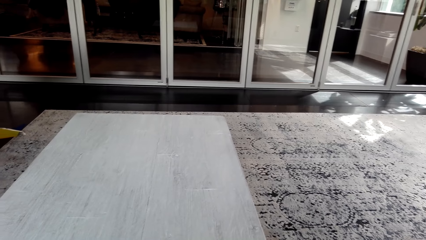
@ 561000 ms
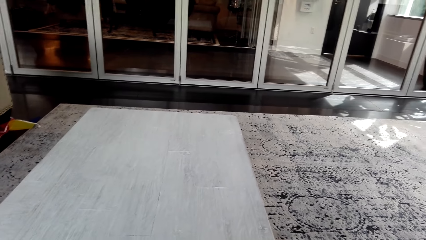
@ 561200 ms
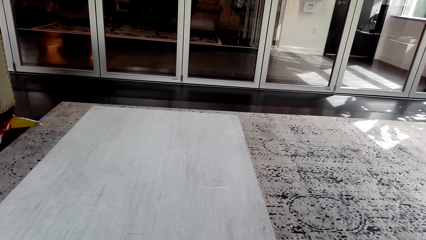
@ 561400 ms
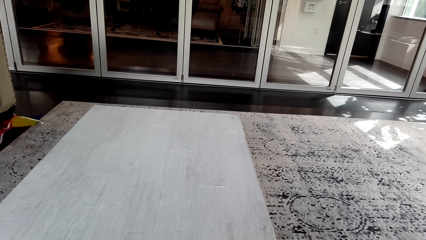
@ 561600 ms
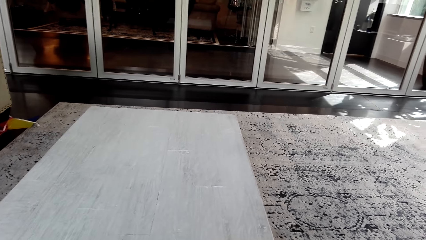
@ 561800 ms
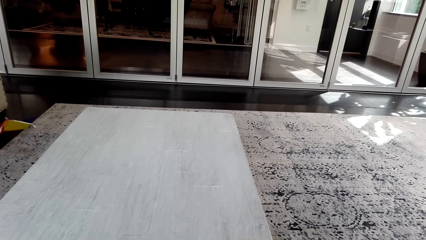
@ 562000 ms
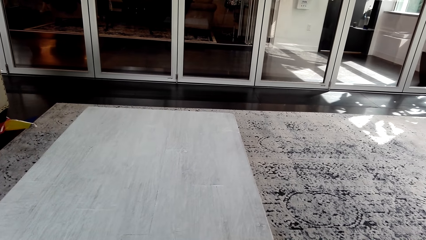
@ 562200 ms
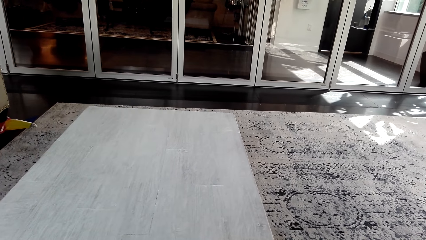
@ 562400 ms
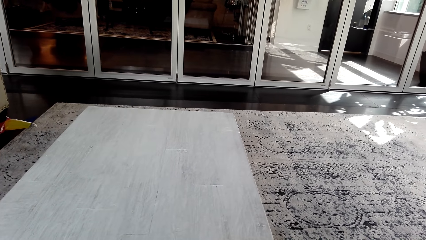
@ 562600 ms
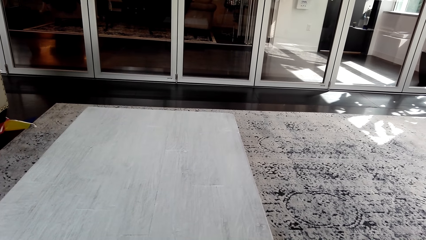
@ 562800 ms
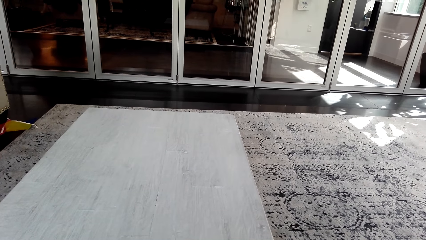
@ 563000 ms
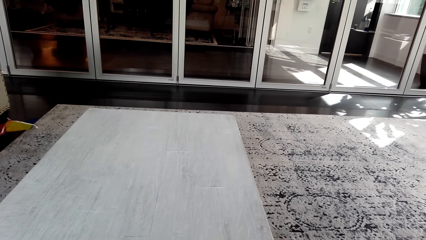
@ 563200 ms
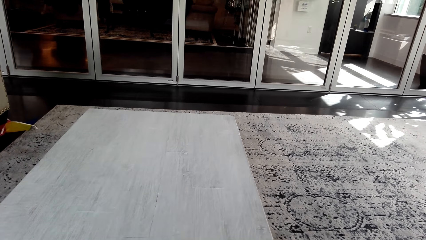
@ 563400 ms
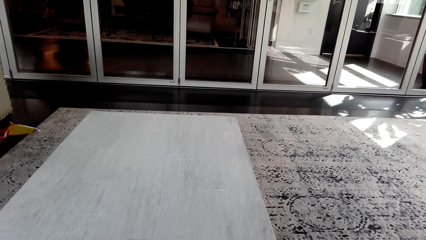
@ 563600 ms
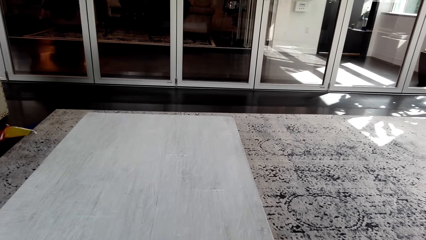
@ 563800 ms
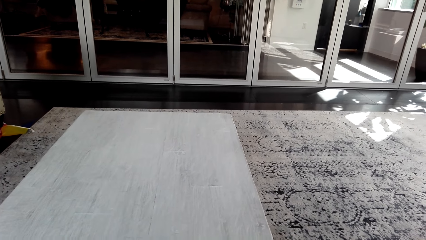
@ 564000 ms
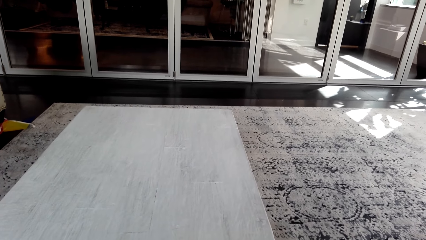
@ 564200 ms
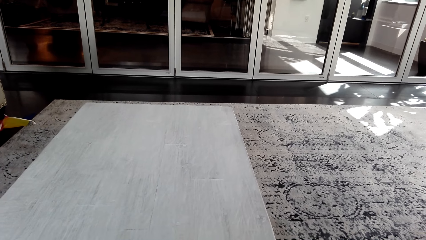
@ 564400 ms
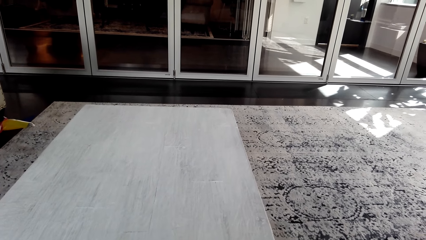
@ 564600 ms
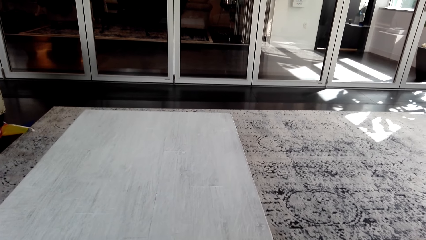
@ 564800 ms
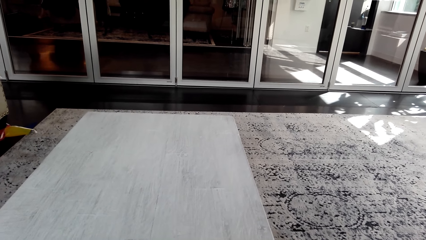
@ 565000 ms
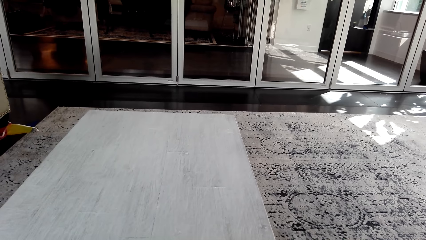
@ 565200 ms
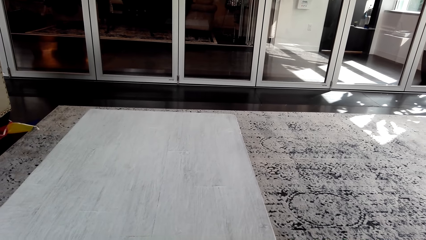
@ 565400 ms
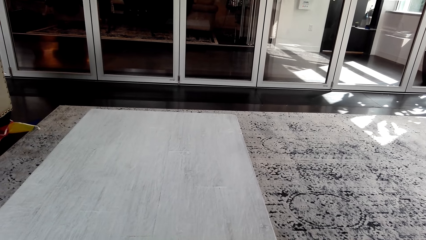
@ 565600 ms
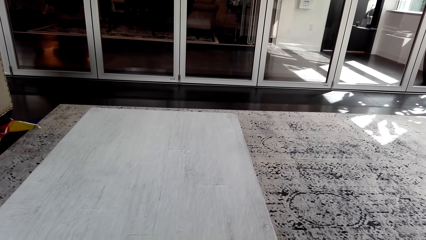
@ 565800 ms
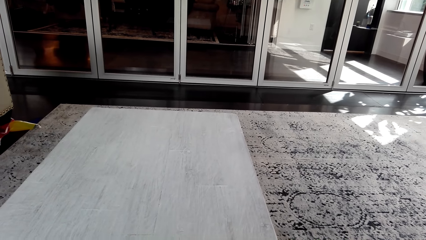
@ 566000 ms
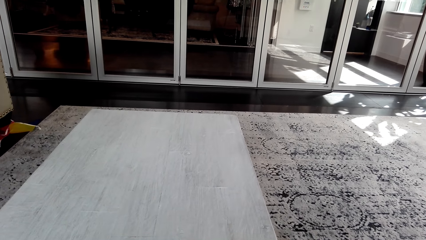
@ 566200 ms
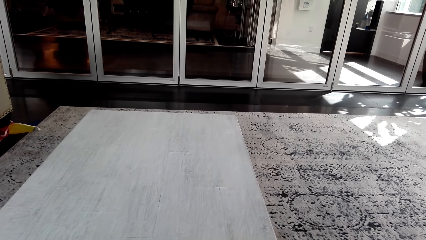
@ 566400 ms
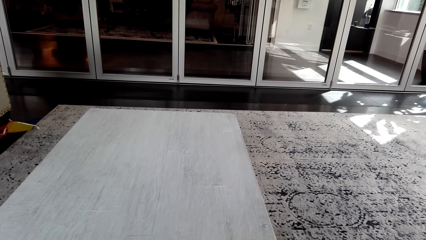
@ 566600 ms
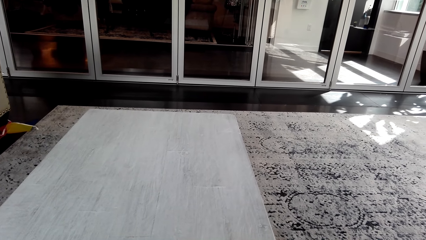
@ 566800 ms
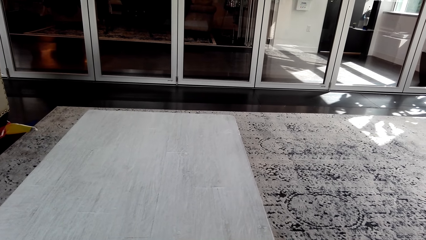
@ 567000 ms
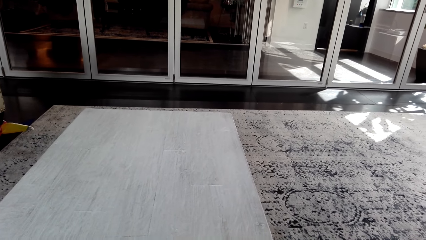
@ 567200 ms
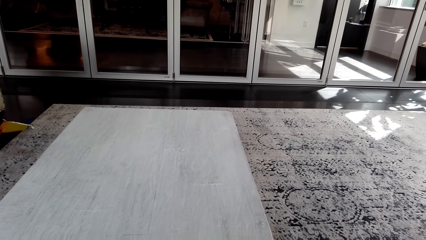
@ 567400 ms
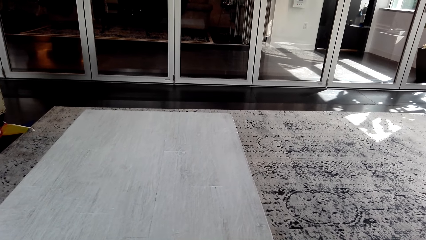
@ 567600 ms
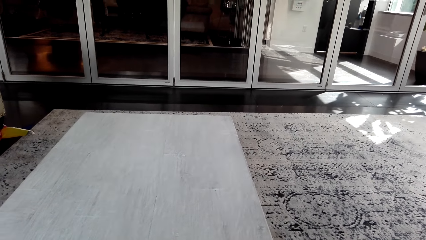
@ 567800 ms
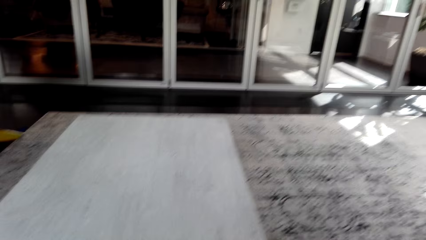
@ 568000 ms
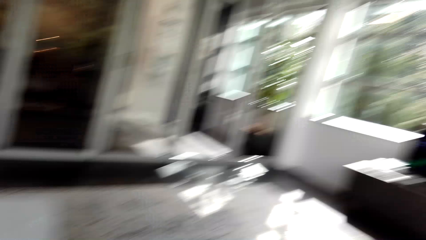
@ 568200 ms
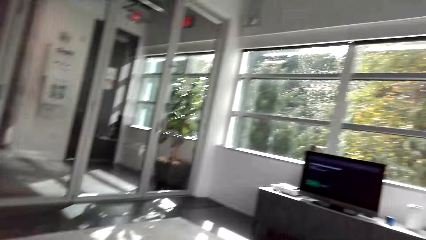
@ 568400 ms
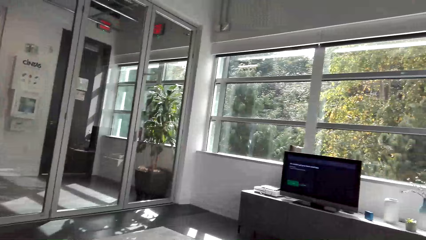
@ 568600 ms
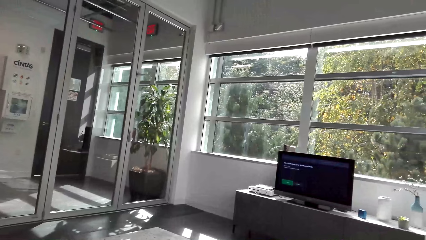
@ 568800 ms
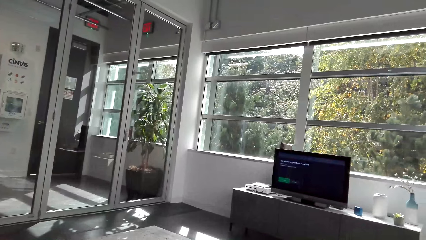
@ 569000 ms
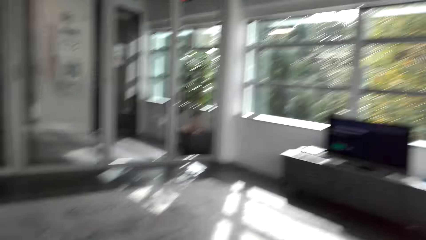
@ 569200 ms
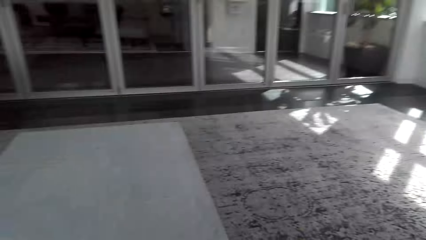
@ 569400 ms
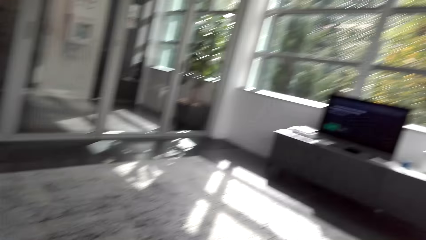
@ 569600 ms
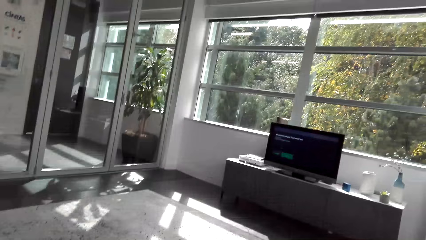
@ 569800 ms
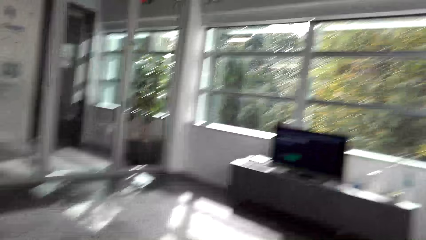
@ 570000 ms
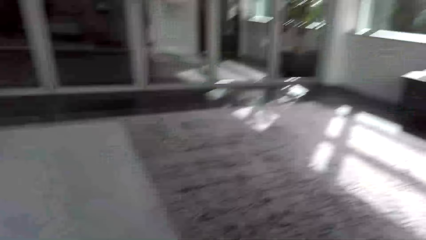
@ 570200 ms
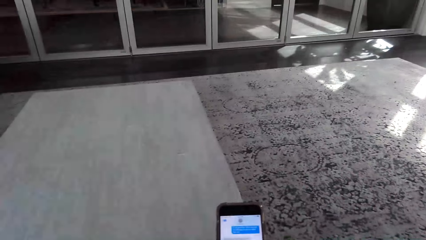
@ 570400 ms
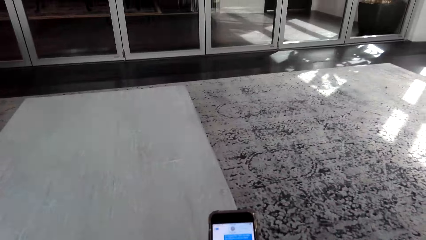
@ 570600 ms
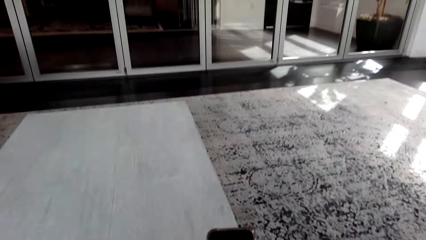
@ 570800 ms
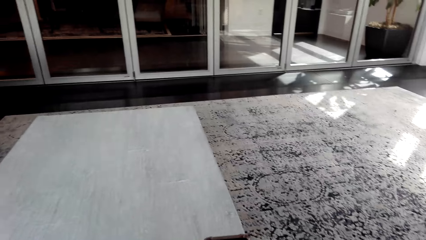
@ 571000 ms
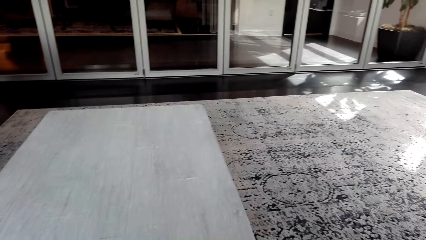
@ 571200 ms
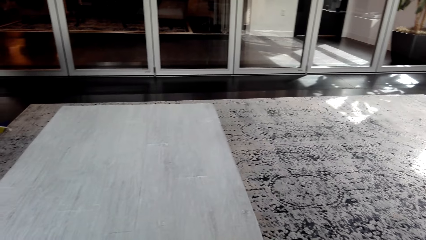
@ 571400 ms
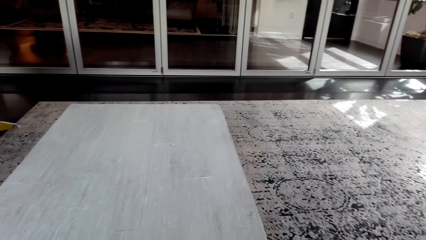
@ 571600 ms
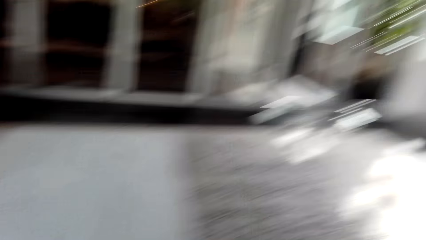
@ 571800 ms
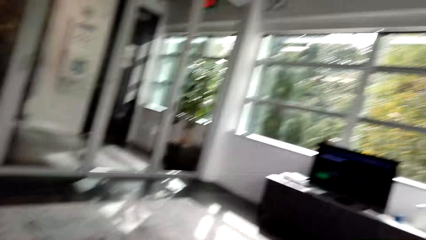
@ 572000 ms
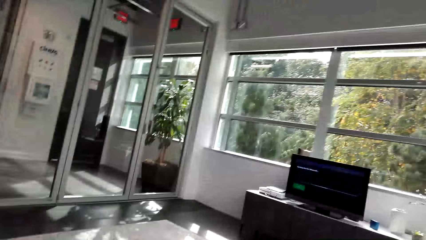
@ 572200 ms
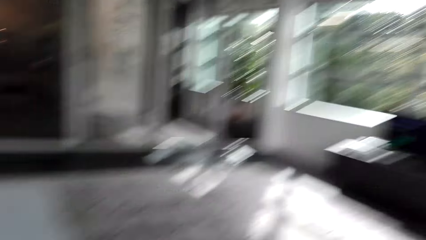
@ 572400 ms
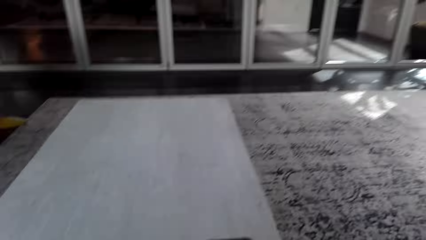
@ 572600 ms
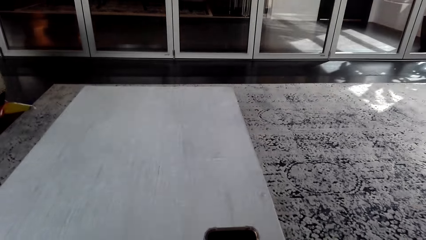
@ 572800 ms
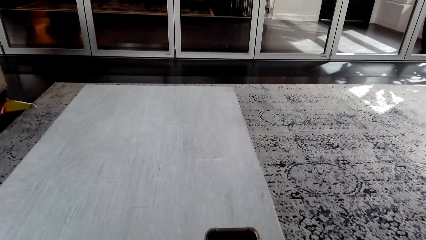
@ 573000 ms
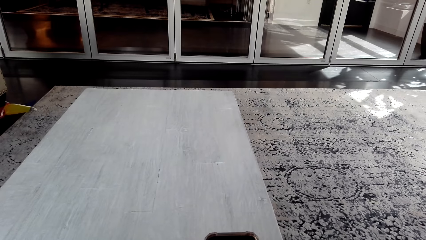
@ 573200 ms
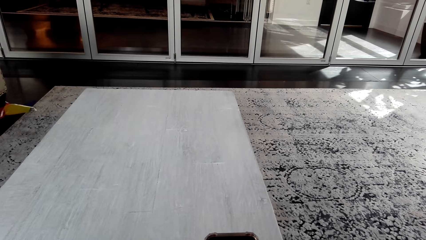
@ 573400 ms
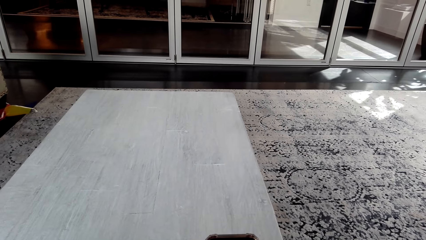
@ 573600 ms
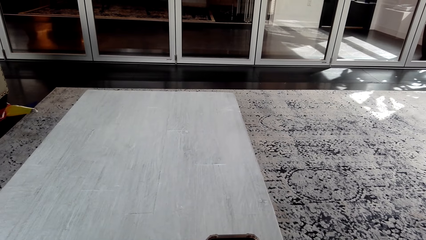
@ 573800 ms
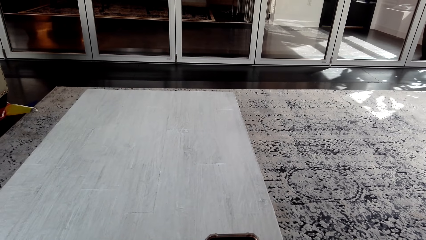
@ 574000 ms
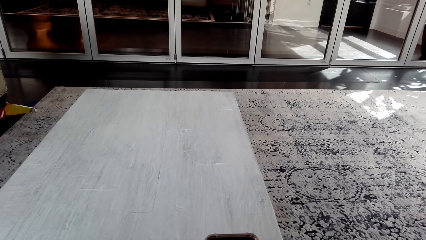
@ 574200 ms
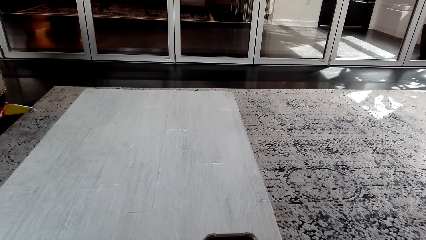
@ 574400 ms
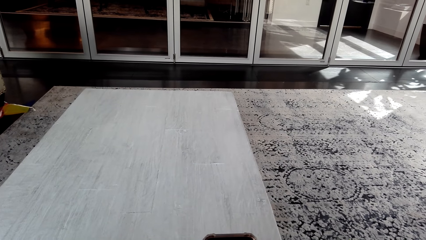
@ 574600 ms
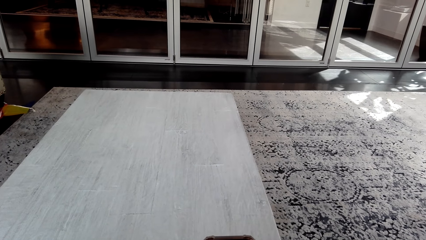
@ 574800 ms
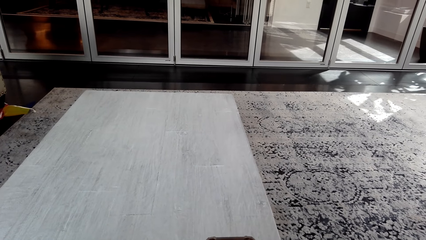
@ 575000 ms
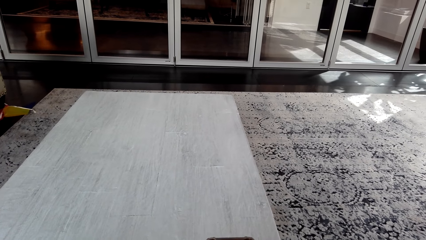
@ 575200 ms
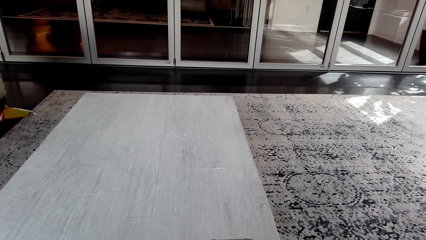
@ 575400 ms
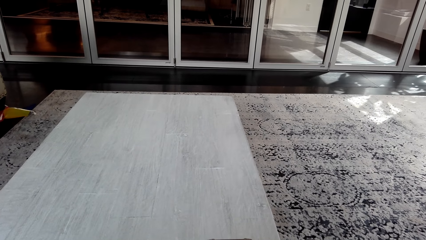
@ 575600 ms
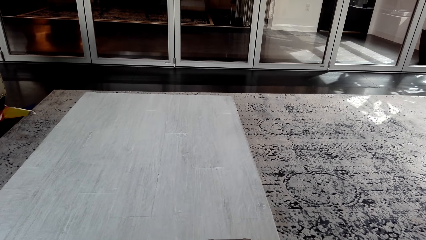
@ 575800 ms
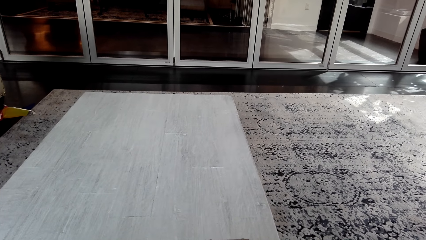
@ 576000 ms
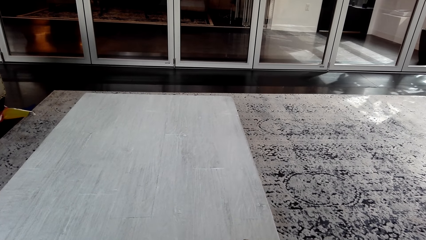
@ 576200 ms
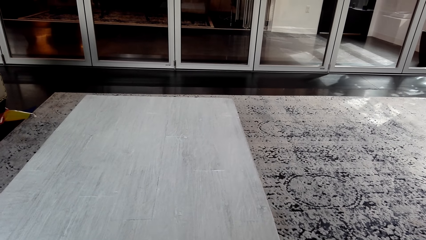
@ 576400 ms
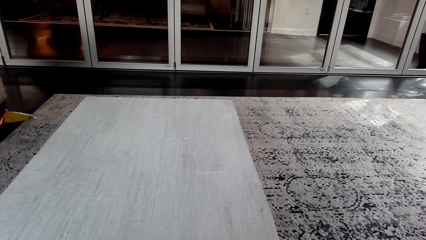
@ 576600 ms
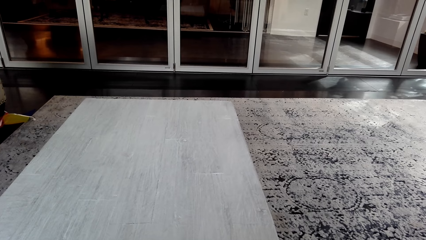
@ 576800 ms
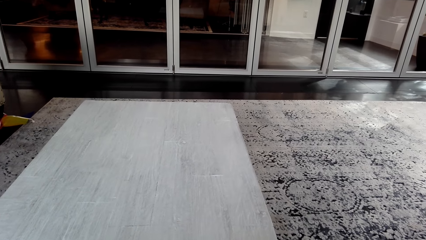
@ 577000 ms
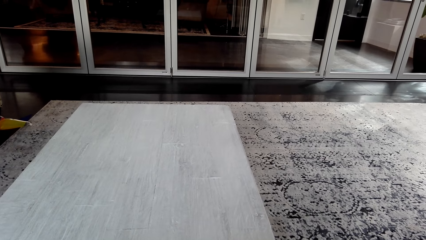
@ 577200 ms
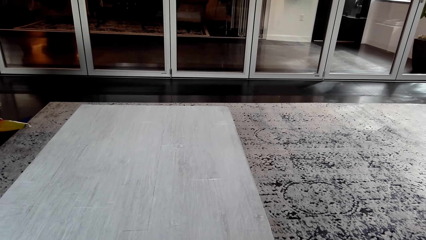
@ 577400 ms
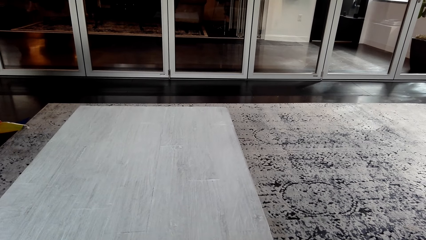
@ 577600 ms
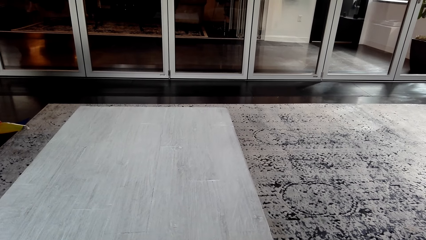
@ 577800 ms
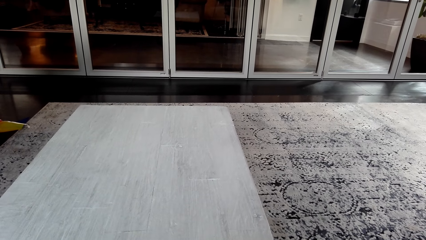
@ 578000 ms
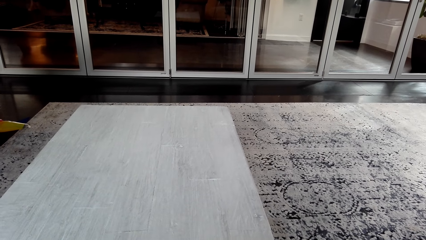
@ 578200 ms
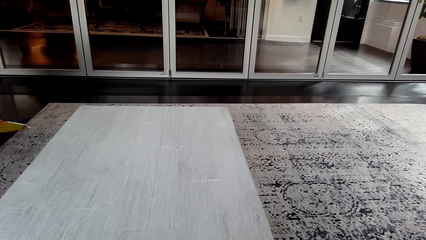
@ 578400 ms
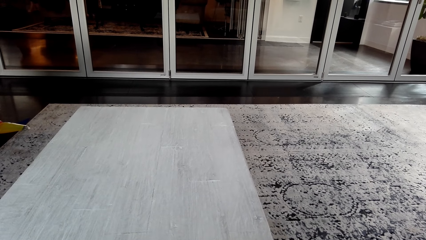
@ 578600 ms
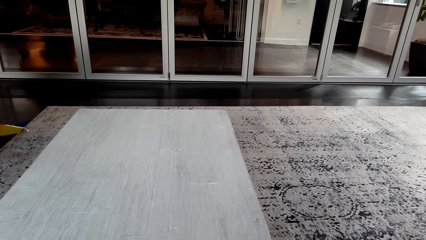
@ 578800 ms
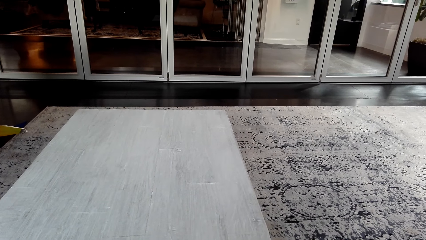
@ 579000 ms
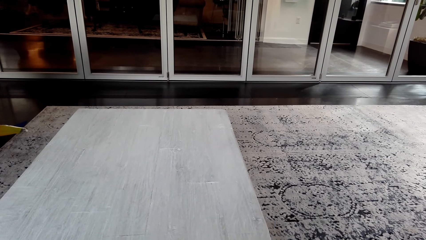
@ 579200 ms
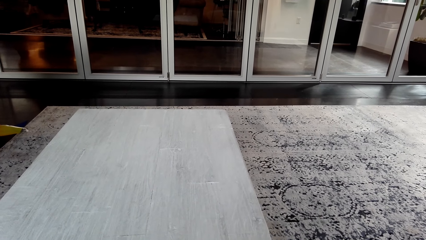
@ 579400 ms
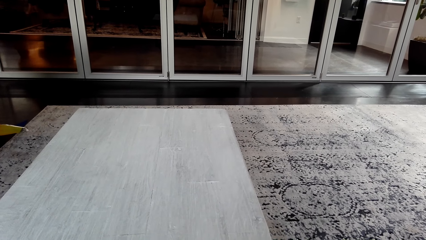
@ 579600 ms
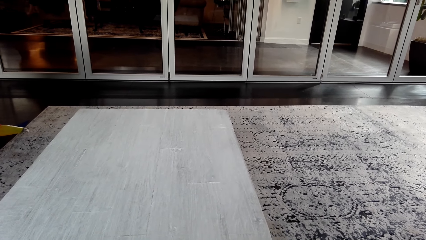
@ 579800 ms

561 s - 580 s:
The camera wearer uses a phone. He looks at a television. He operates the phone with his right hand.
